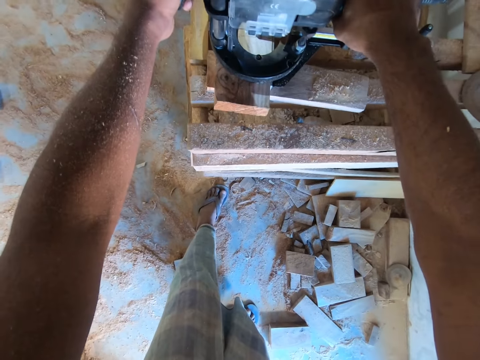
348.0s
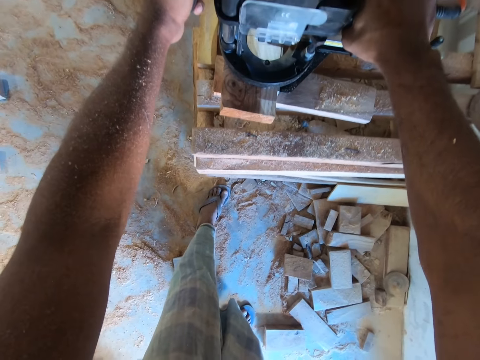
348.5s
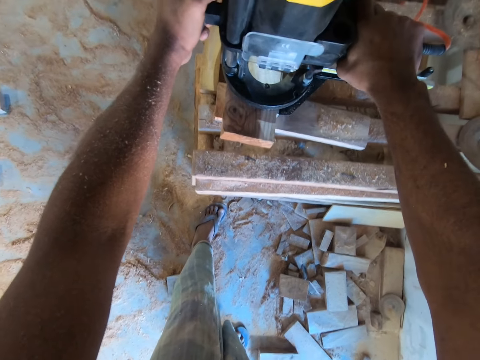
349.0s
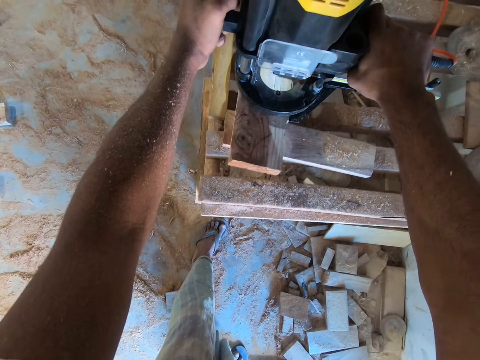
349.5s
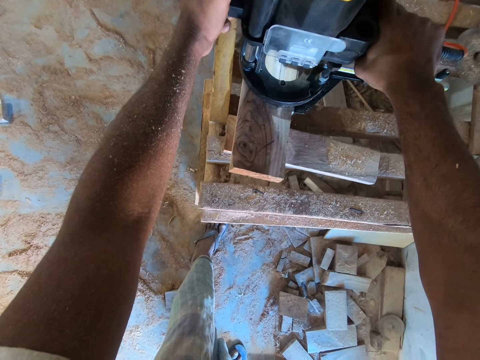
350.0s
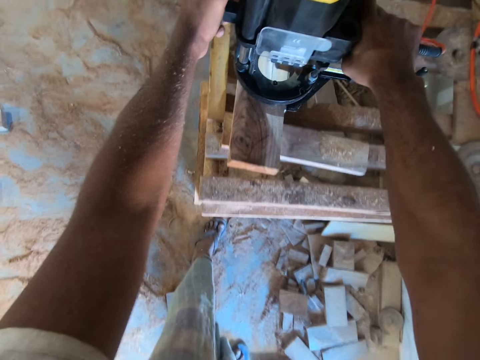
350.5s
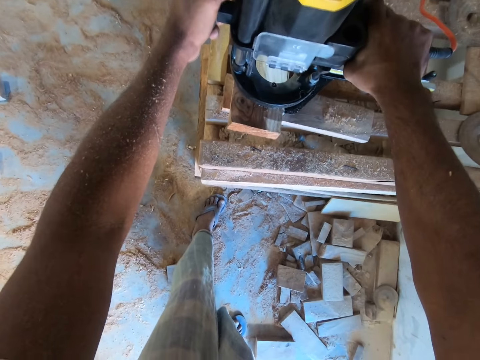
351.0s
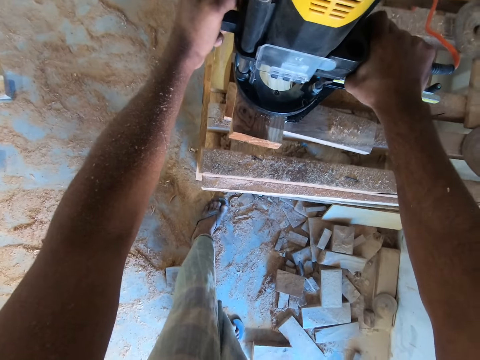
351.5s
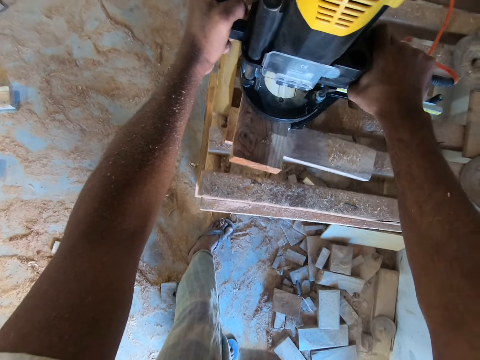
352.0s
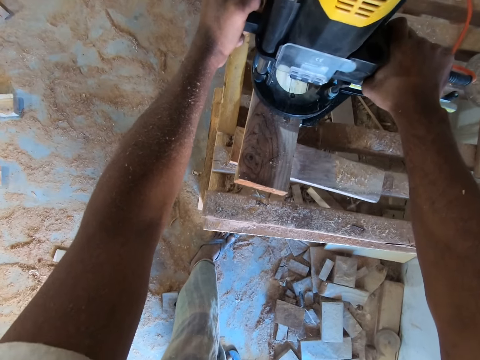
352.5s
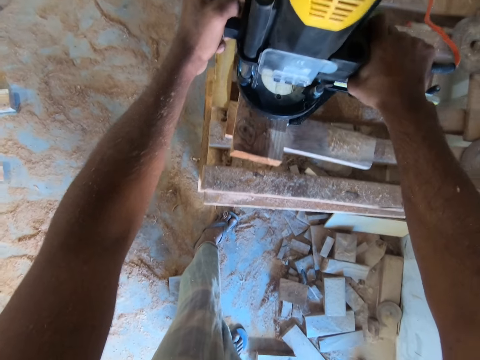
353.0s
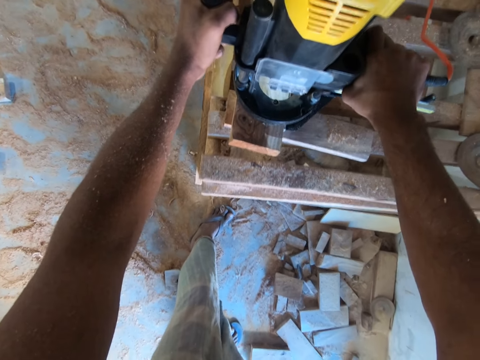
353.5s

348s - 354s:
The camera wearer routes the wood plank with the compact router in both hands.

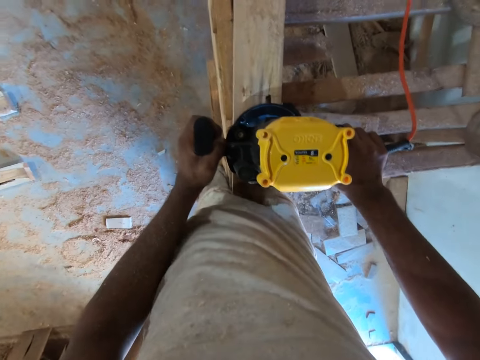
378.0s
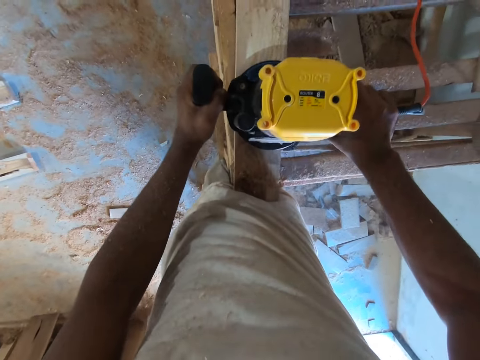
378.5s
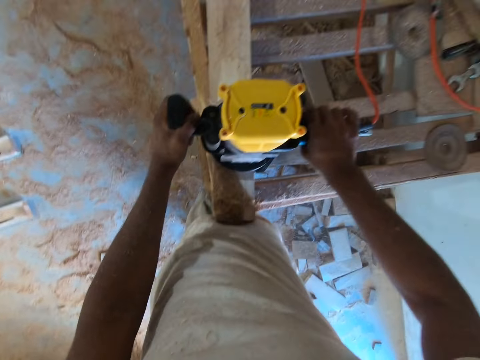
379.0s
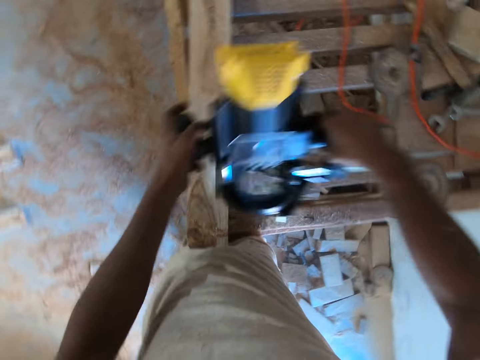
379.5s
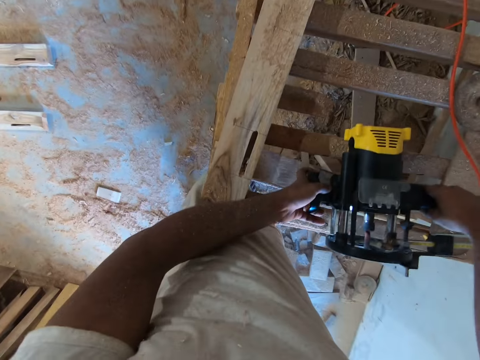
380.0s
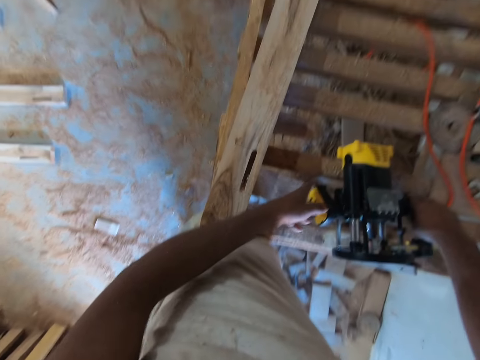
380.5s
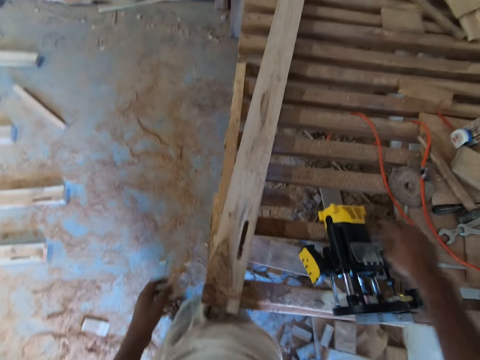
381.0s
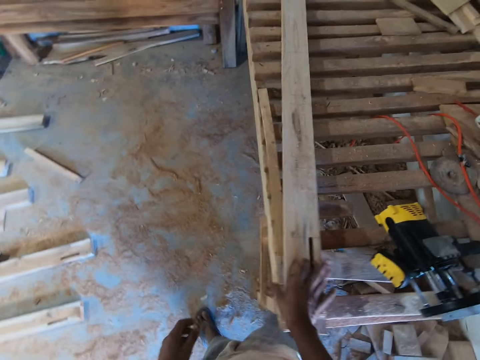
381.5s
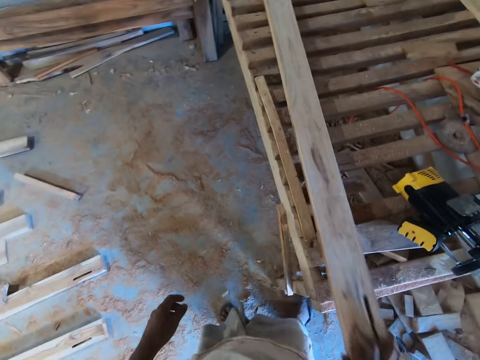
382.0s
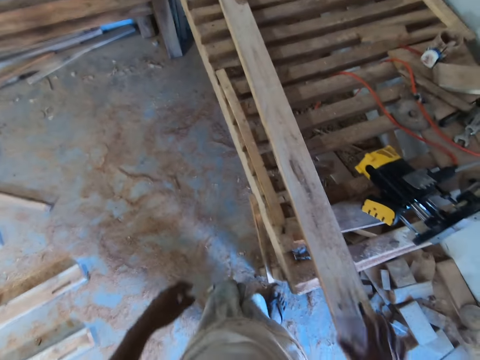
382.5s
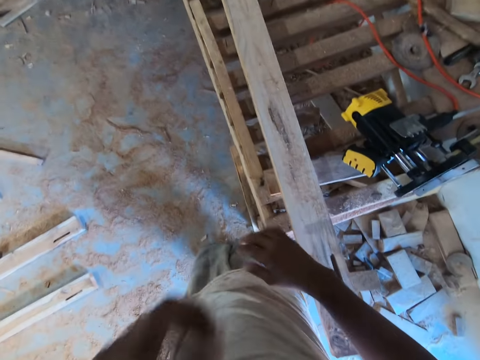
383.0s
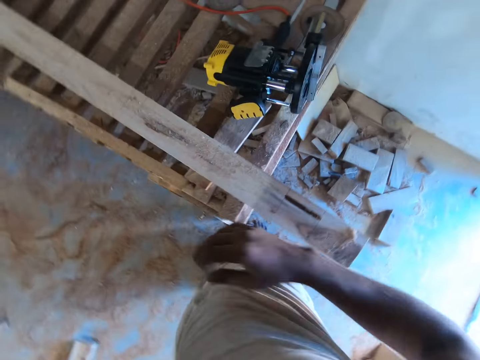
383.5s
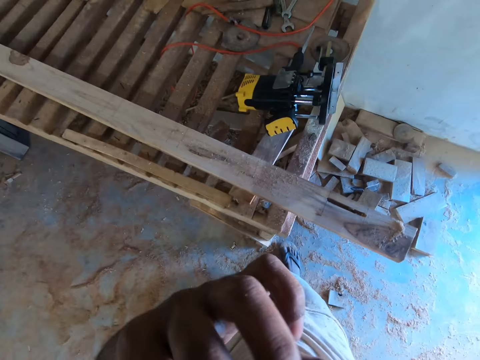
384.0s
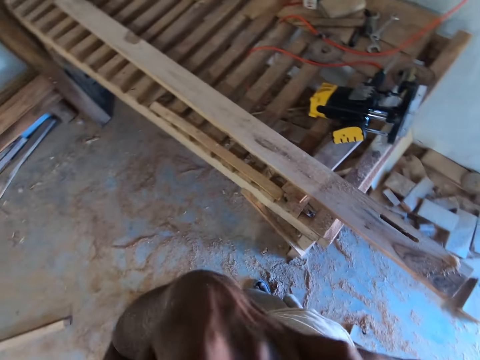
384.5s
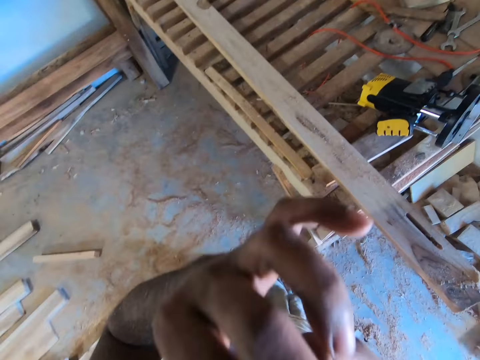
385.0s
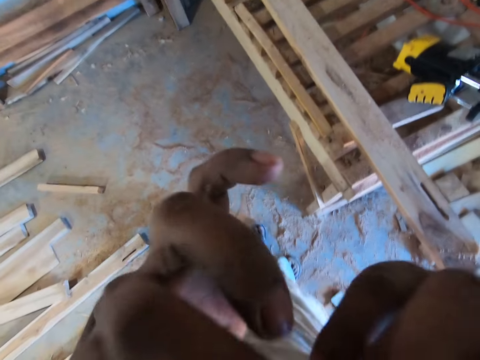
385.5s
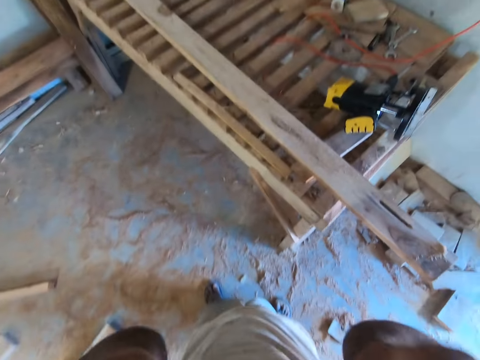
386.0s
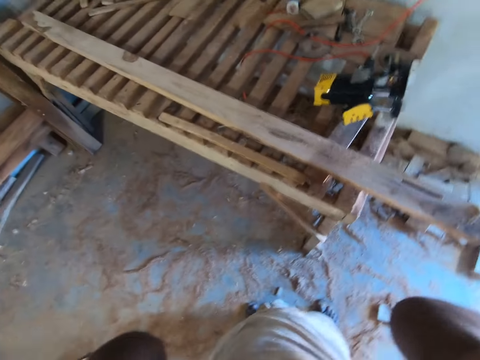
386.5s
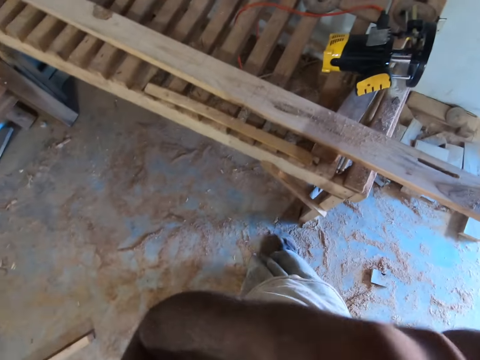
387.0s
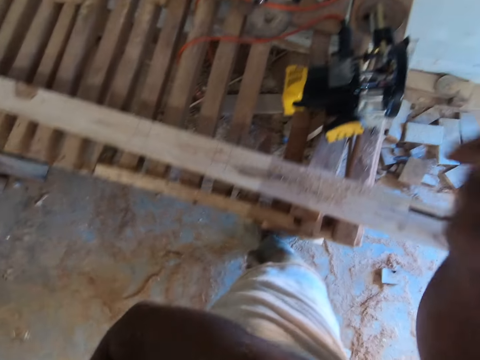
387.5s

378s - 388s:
The camera wearer picks the compact router from the wood plank with both hands. He places the compact router on the workbench with both hands. He pulls the wood plank with his right hand. He adjusts his nose cover with his left hand. He adjusts his nose cover with both hands.

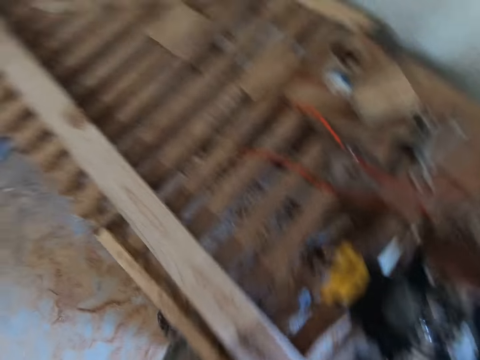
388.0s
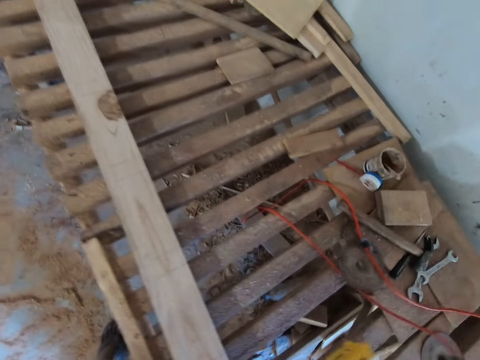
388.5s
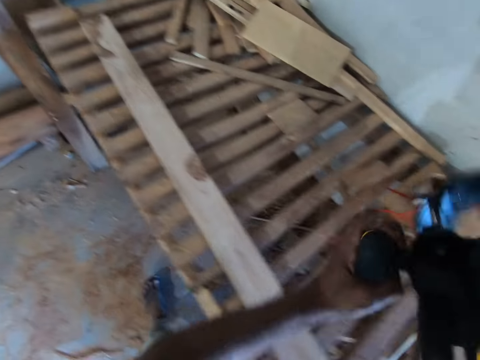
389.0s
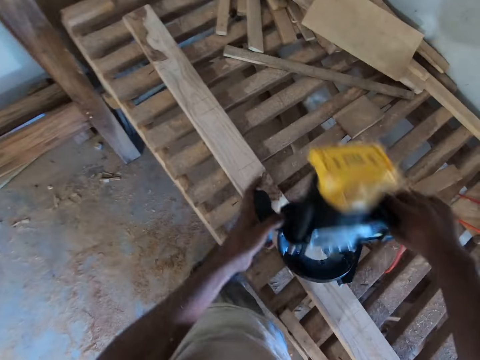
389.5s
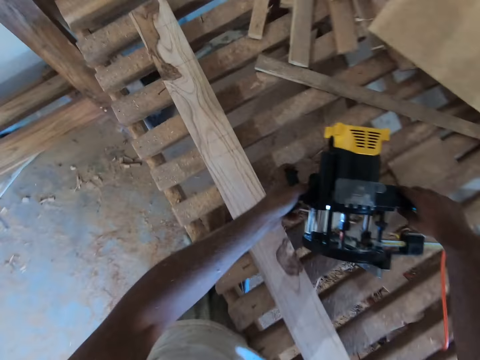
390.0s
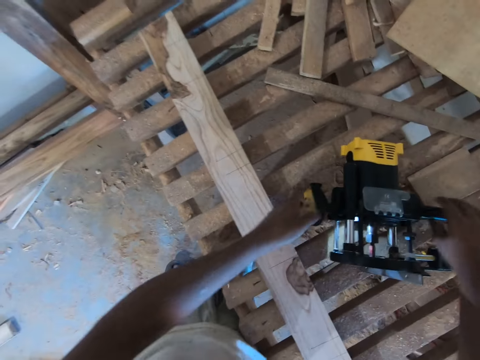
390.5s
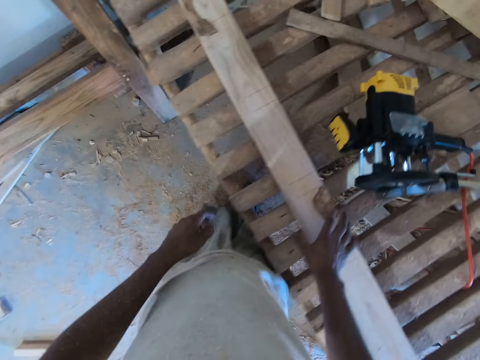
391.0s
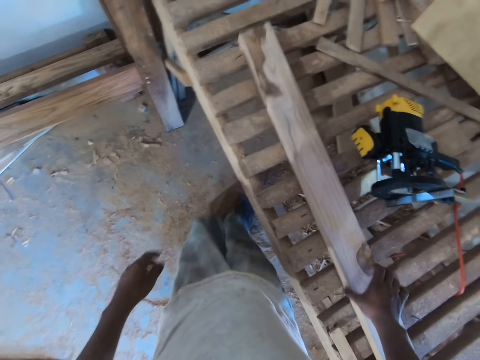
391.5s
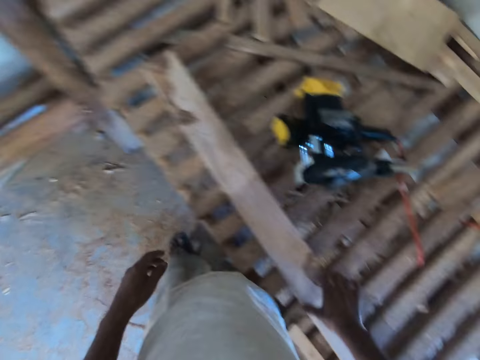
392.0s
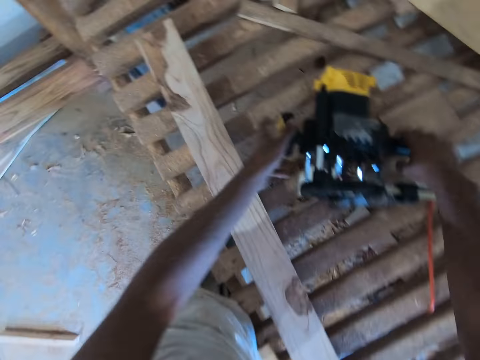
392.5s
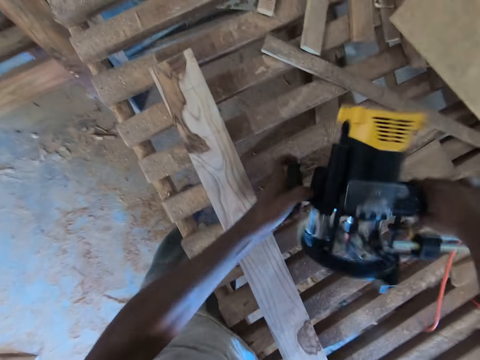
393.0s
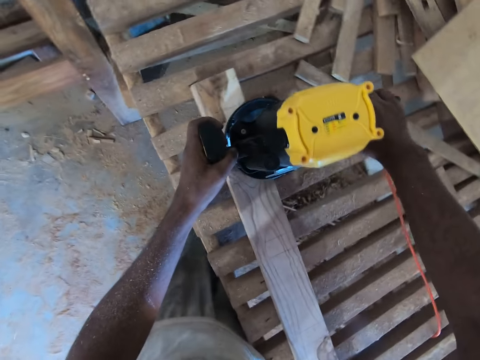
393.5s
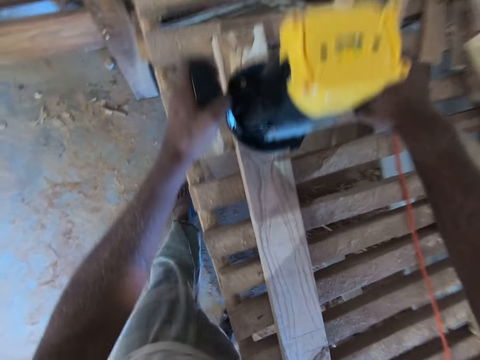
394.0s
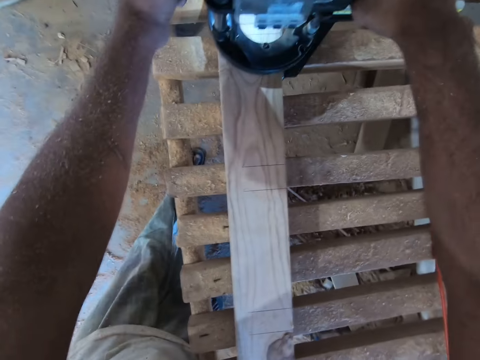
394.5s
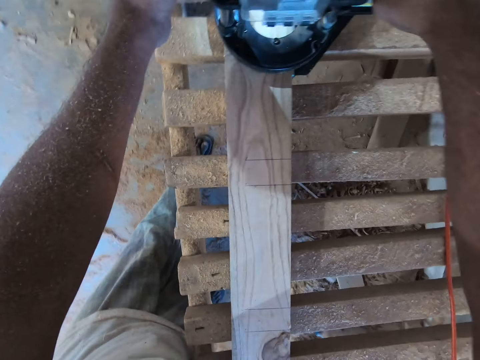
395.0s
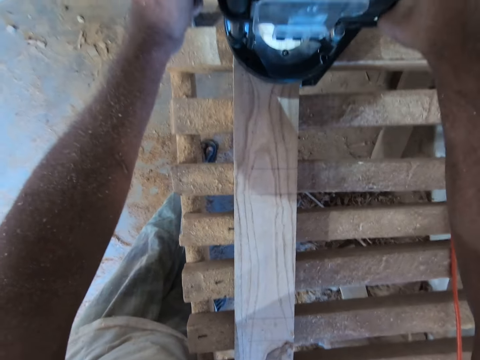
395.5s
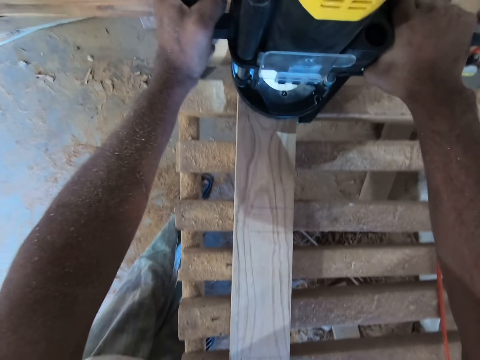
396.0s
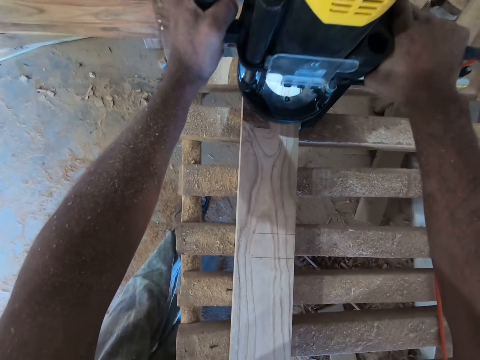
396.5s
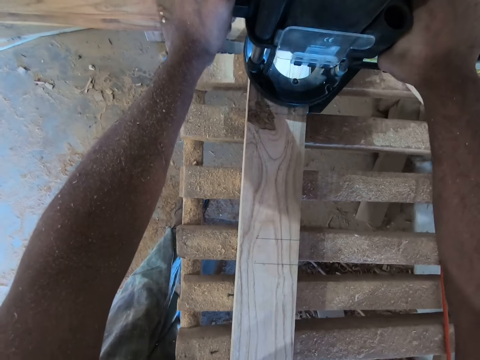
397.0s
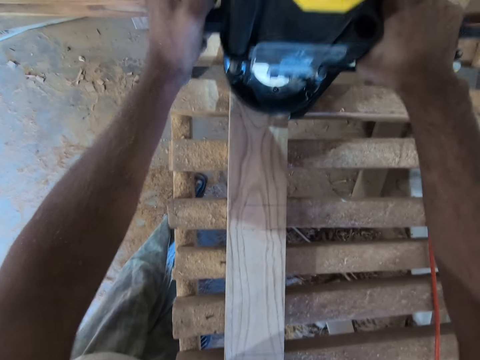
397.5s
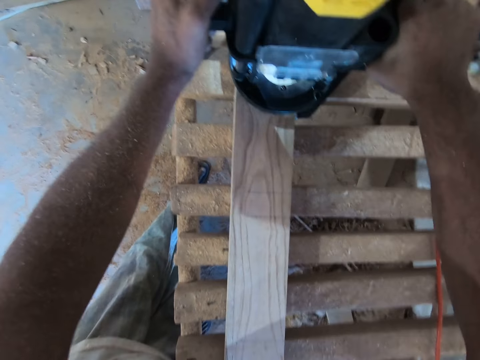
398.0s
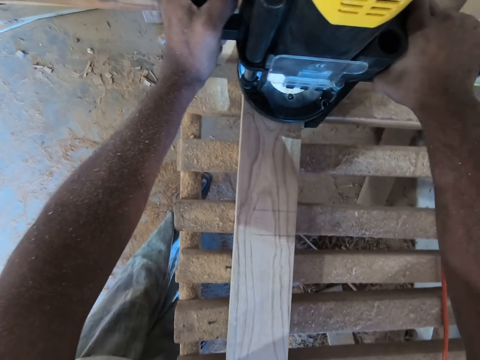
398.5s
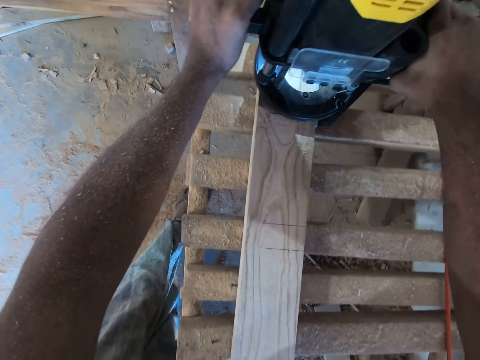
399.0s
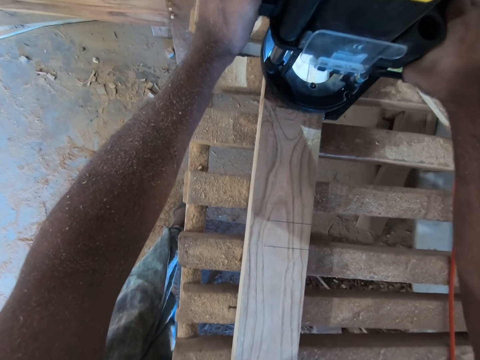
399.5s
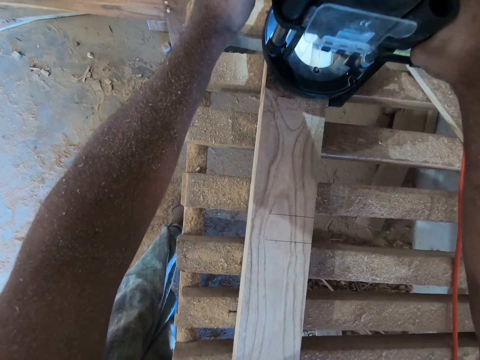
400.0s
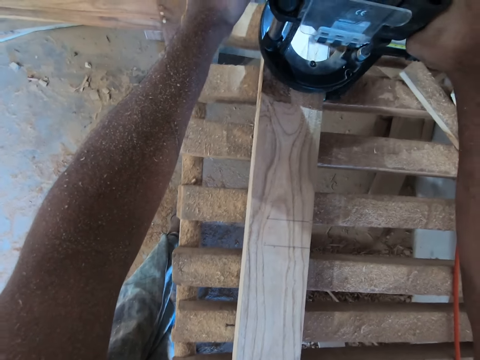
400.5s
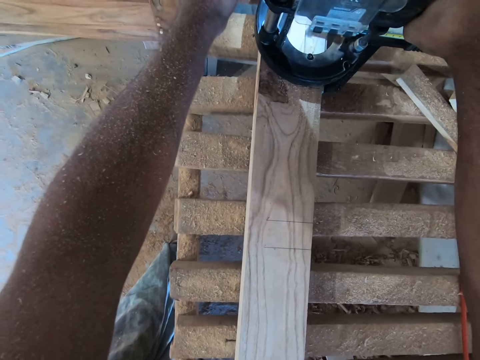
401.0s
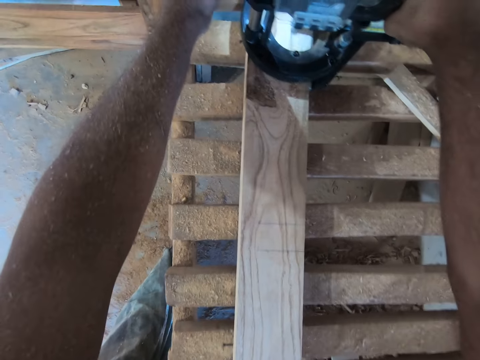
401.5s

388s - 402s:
The camera wearer picks the compact router from the workbench with both hands. He places the compact router on the workbench with both hands. He adjusts the wood plank on the workbench with his right hand. He pulls the piece of wood. He picks the compact router from the workbench with both hands. He routes the wood plank with the compact router in both hands.
